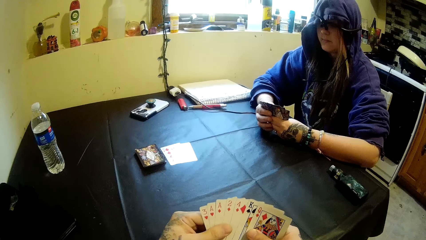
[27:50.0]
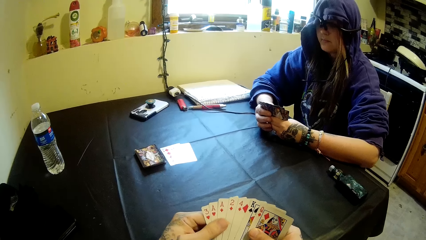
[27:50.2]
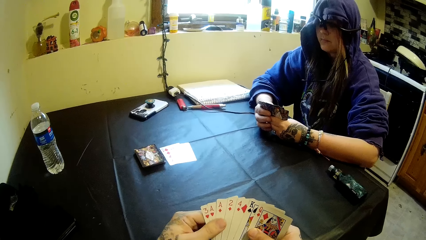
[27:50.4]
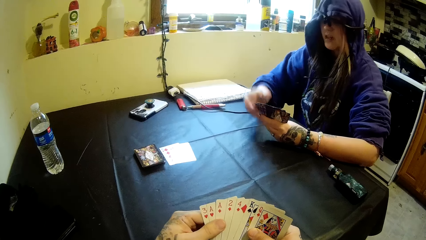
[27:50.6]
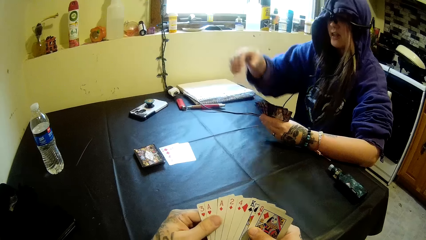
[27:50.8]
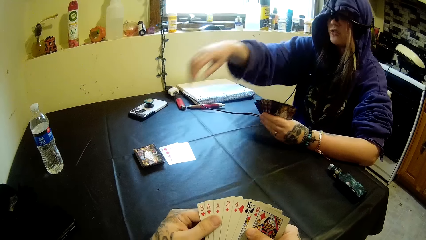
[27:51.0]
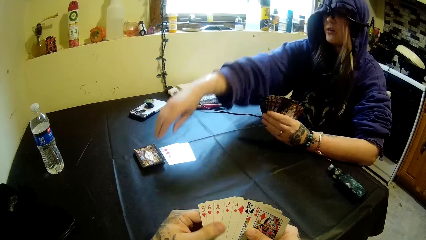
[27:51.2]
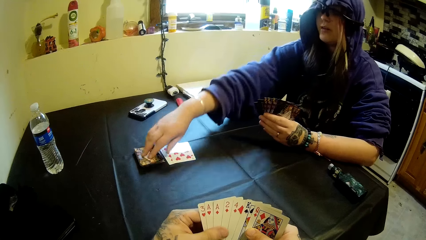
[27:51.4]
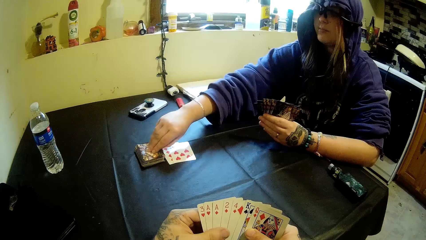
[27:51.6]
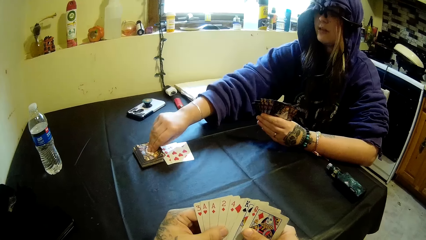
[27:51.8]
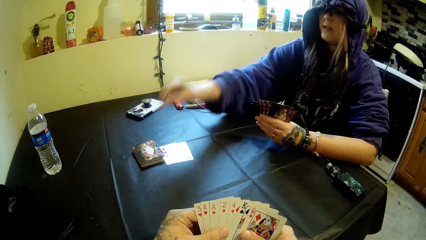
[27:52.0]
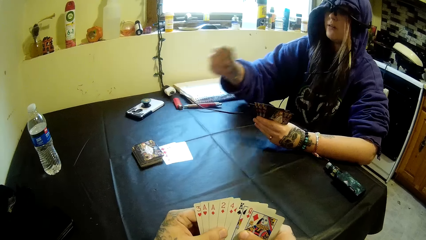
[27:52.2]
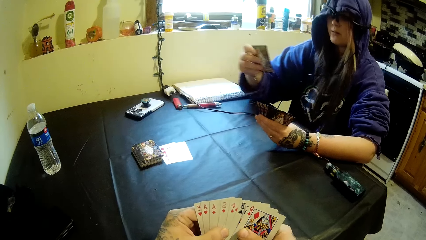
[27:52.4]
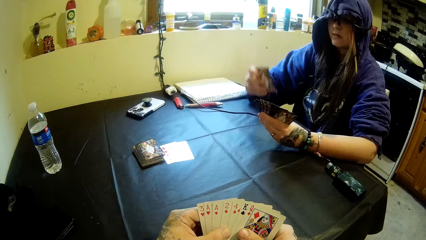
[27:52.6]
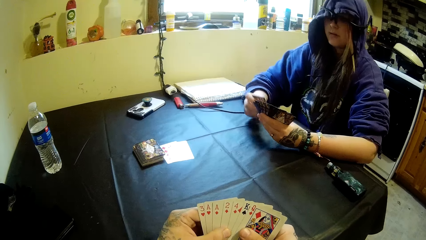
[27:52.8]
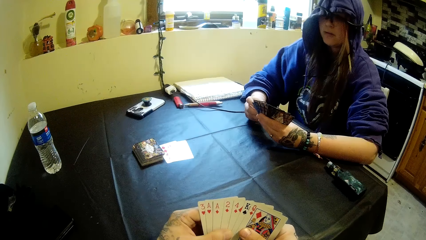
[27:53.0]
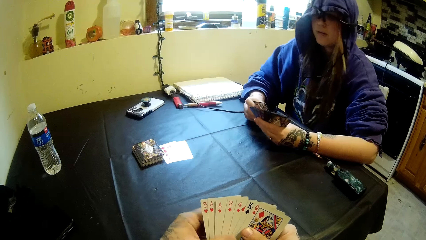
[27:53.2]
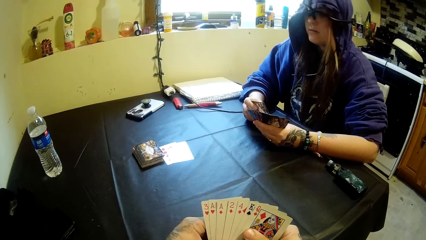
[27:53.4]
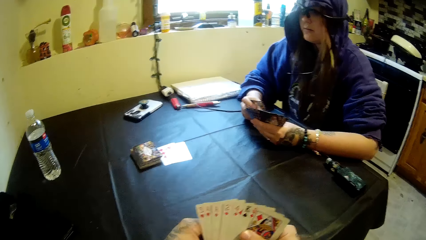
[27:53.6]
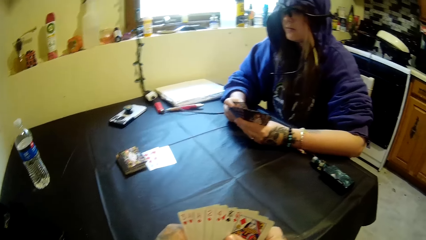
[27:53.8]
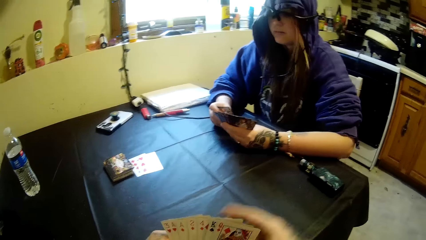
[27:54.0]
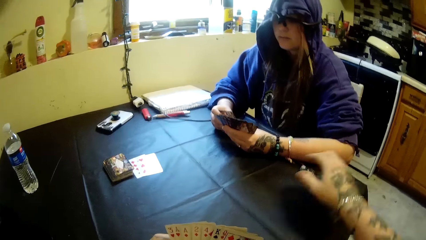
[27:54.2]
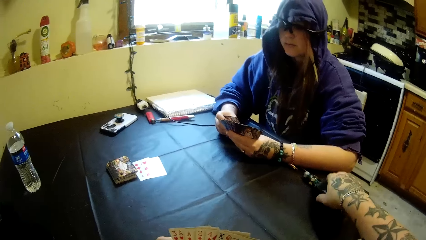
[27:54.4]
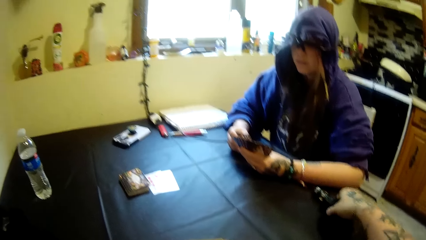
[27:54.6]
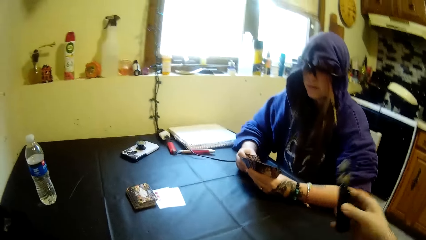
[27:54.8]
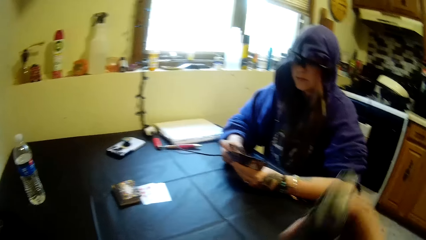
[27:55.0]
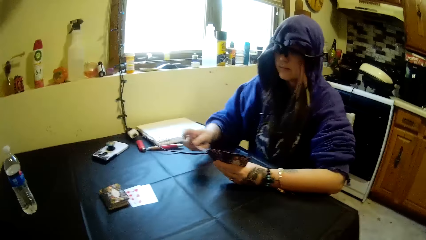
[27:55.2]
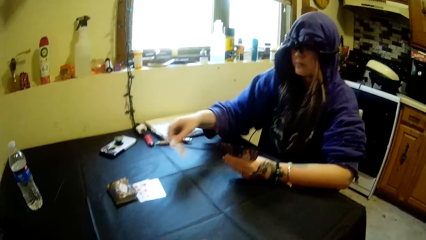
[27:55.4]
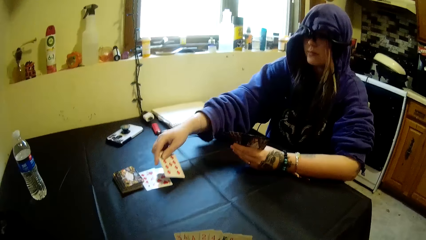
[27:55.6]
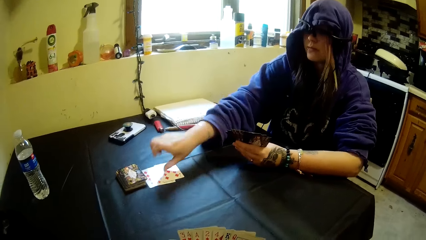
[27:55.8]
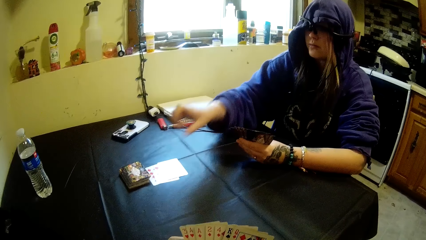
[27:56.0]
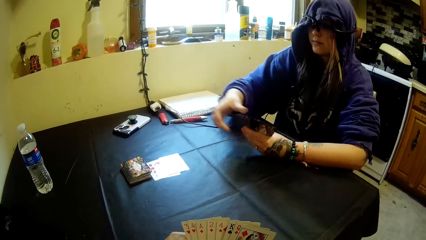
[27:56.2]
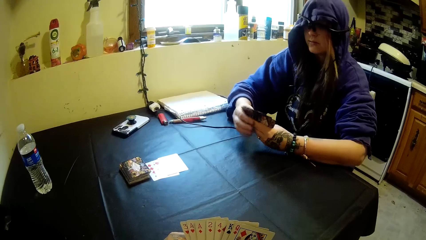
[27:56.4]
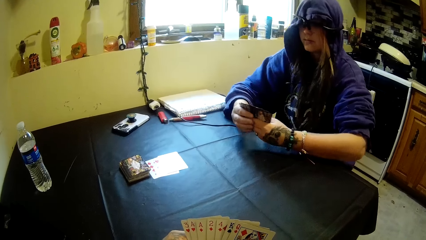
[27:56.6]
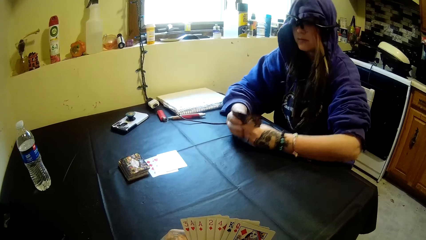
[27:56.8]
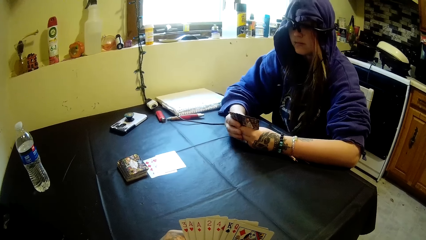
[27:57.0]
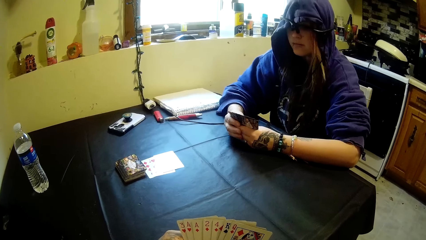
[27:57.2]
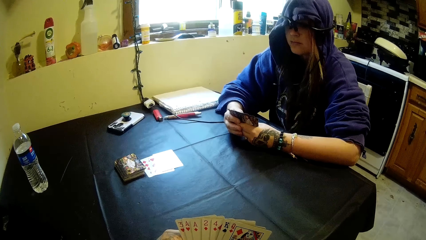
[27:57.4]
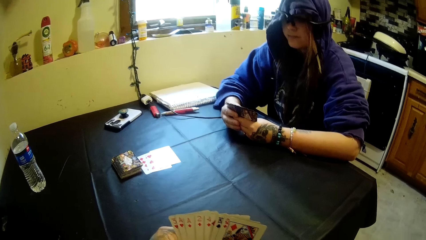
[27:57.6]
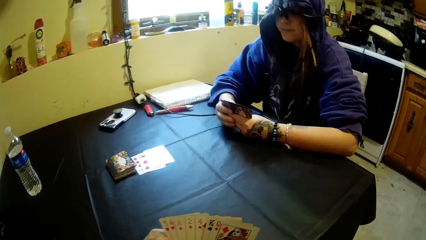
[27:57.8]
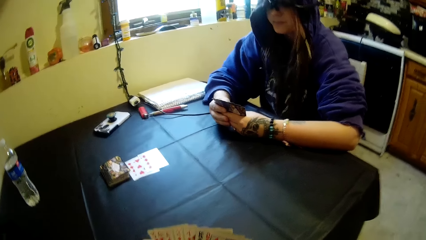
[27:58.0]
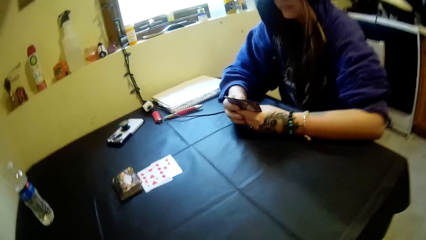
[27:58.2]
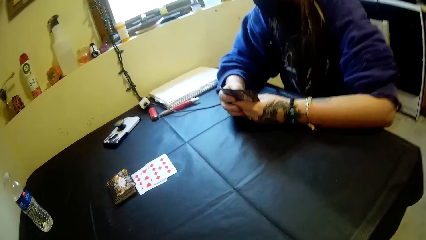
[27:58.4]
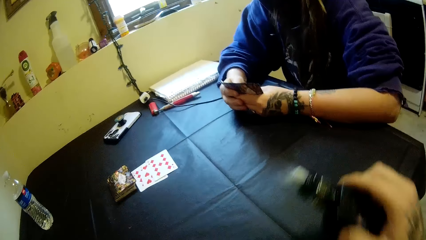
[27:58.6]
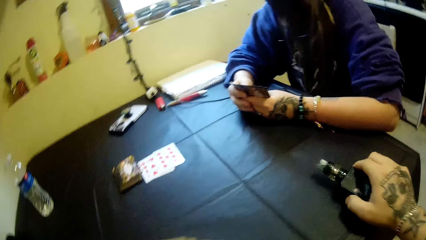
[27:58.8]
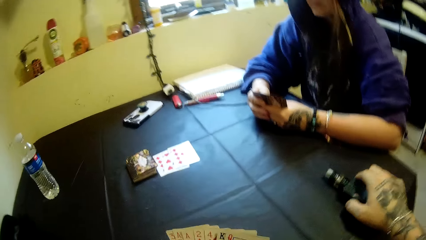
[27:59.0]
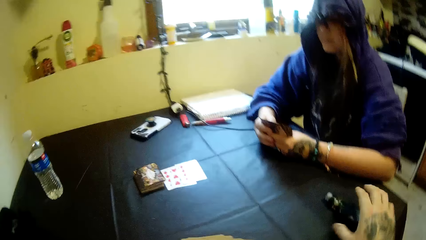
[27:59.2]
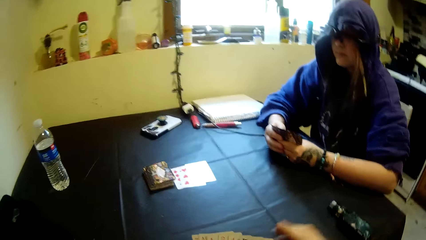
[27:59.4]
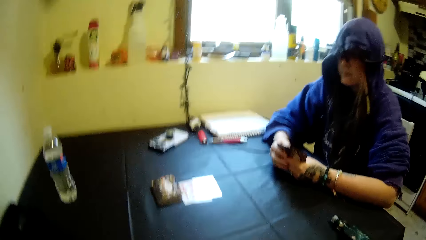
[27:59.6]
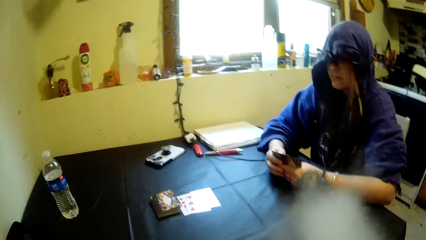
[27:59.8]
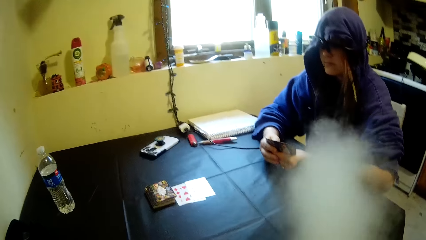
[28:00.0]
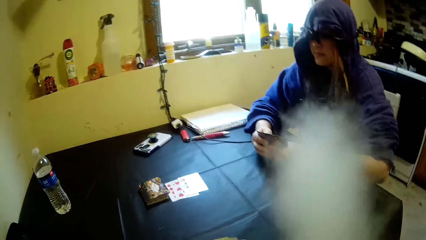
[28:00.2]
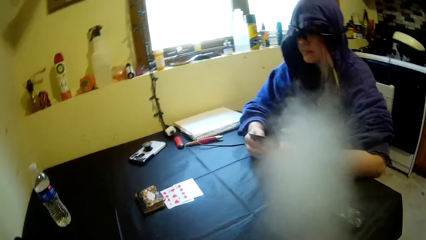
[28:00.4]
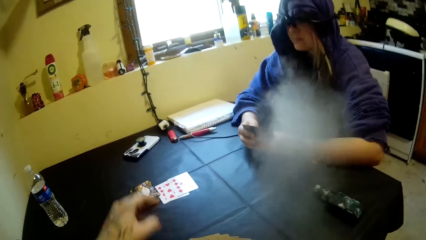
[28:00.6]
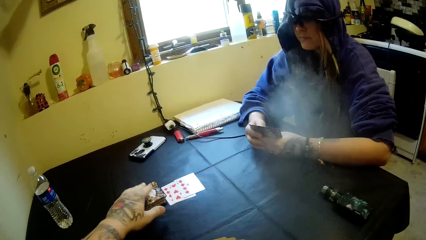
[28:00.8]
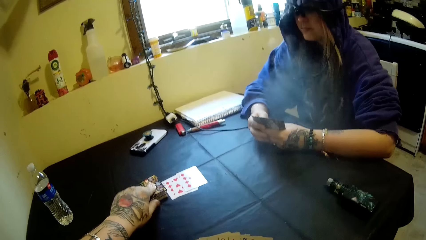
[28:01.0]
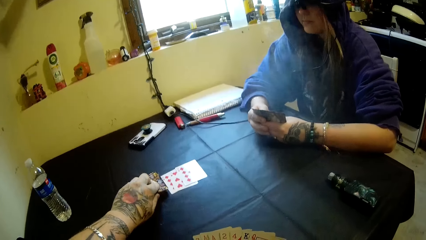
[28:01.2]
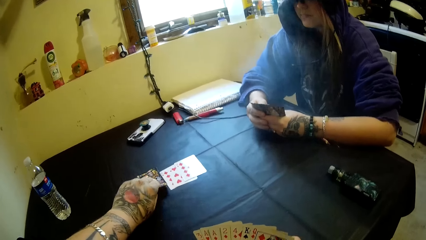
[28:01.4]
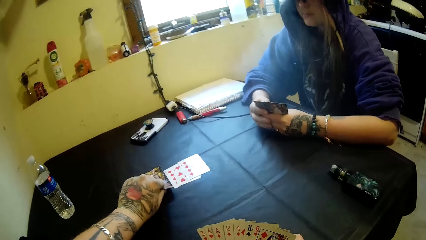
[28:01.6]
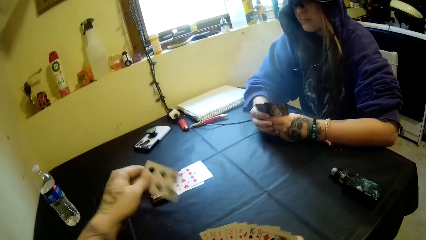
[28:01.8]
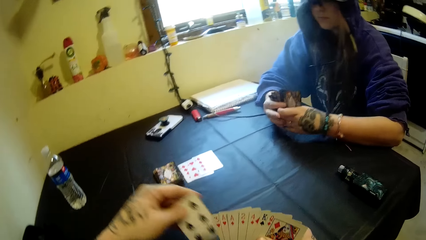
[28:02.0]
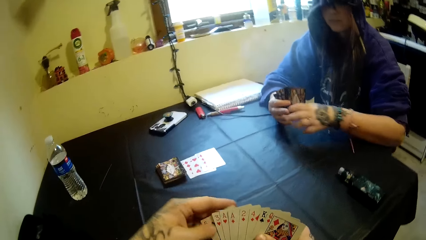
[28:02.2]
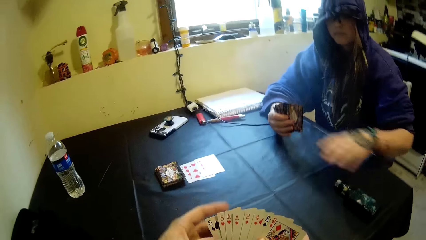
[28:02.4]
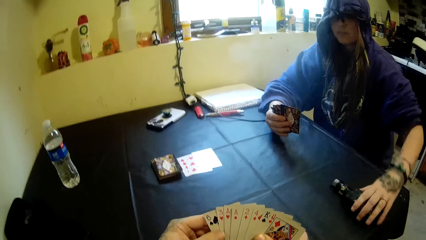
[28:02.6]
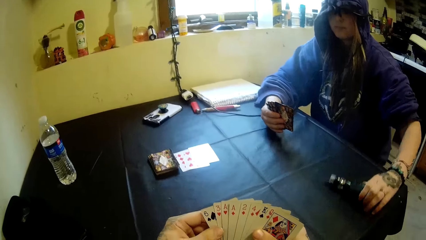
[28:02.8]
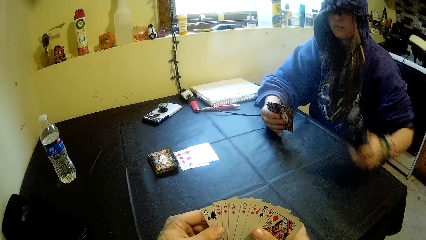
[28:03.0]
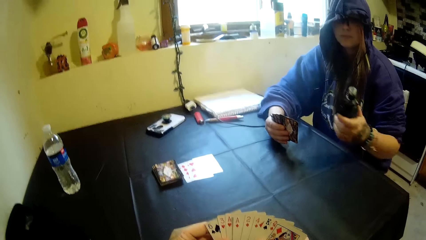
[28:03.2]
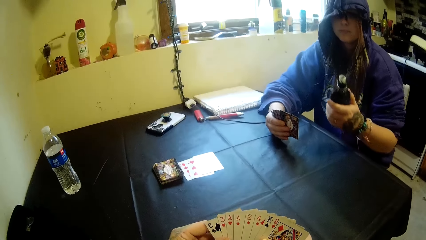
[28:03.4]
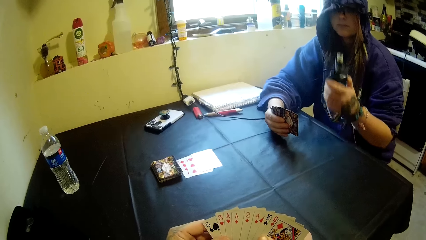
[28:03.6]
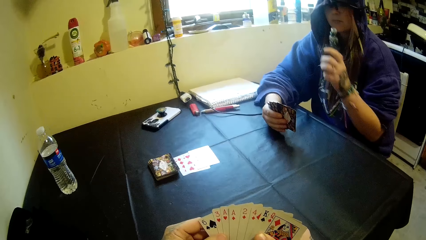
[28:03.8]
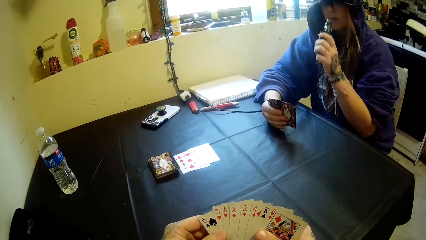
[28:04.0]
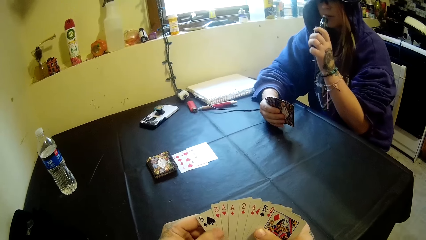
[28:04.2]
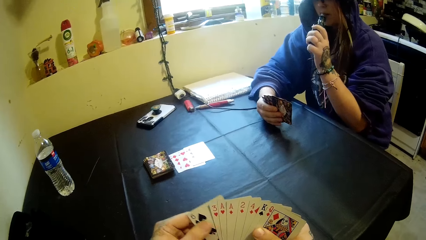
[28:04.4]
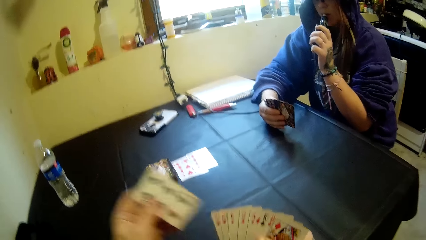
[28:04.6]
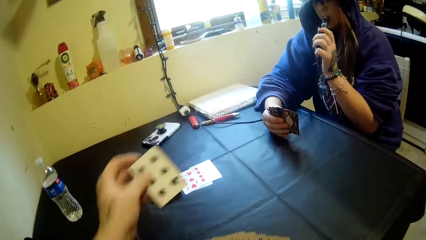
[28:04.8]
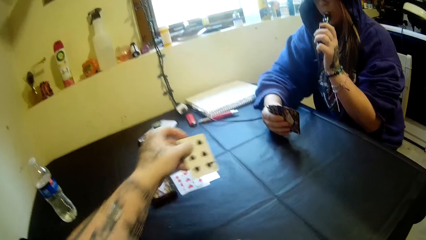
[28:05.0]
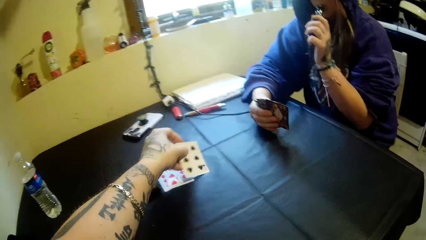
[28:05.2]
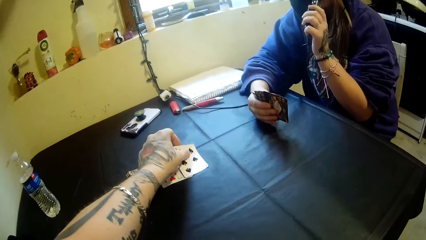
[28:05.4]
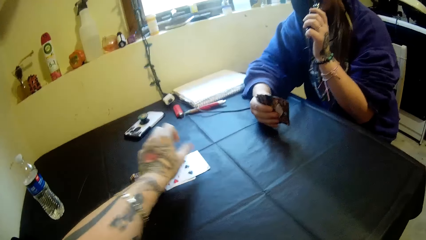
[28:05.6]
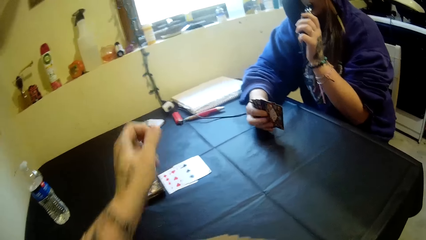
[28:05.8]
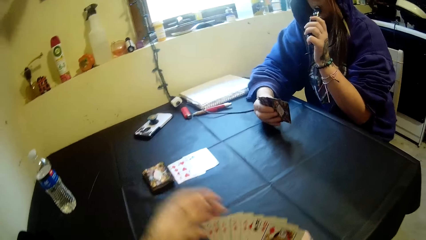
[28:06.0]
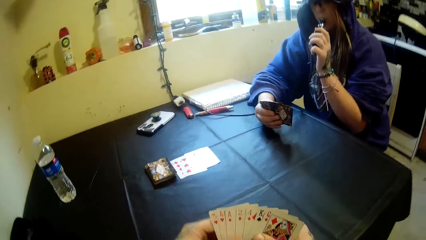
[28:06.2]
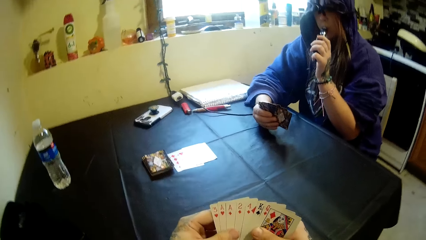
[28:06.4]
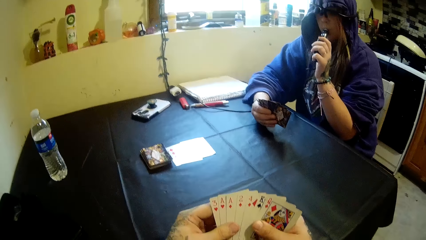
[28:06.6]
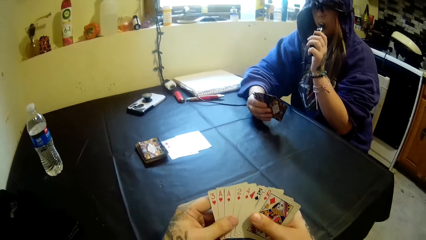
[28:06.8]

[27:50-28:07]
A woman picks up a card from the table with her left hand. The camera wearer picks up a portable bottle of shisha or vapourizer from the table with his right hand. The woman places a card on the table with her right hand. The camera wearer drops the portable bottle of shisha on the table with his right hand. He picks up a card from the table with his left hand. He puts the card into his right hand. The woman picks up the portable bottle of shisha from the table with her left hand. The camera wearer takes out a card from the cards in his right hand with his left hand. The woman puts the portable bottle of shisha into her mouth and smokes the vapourizer. The camera wearer places the card on the table with his left hand.
